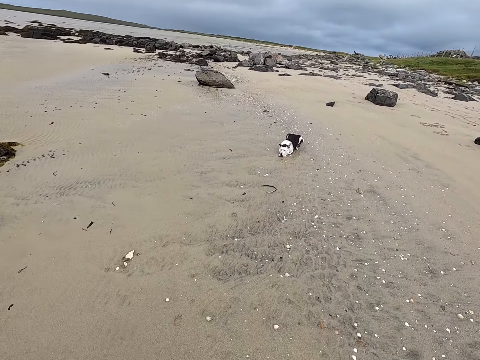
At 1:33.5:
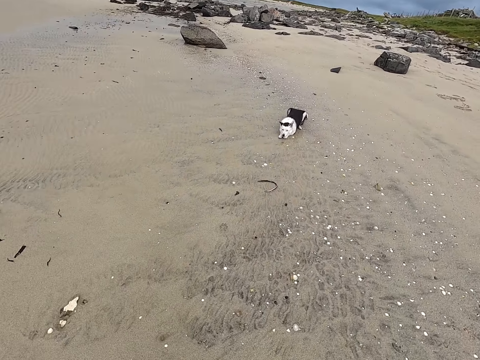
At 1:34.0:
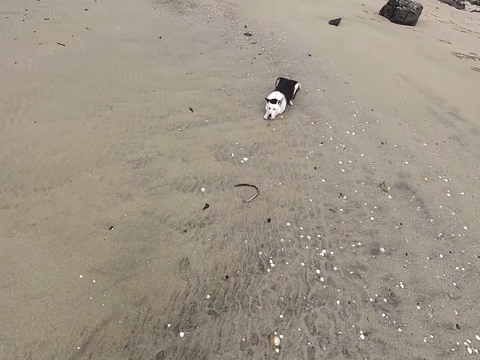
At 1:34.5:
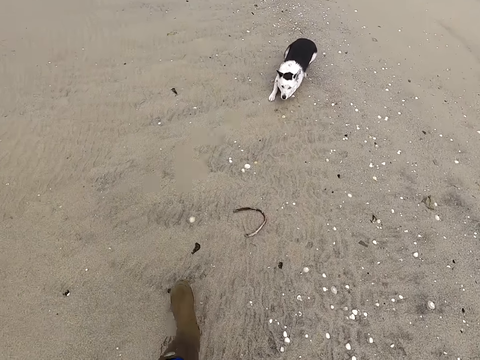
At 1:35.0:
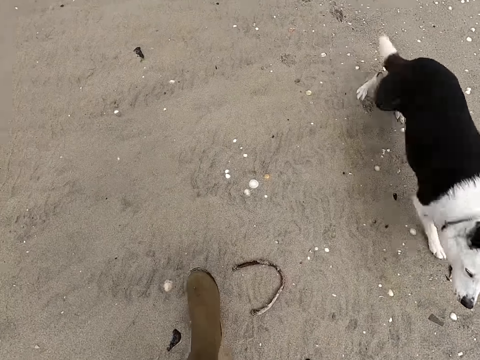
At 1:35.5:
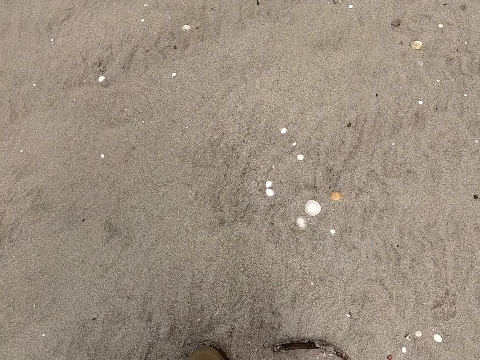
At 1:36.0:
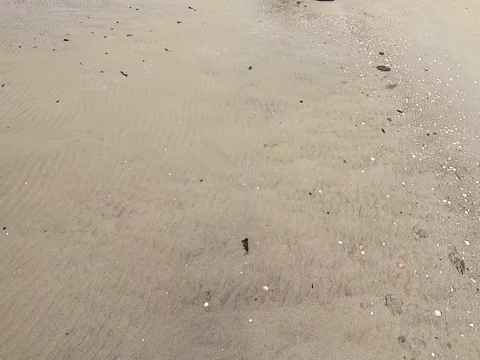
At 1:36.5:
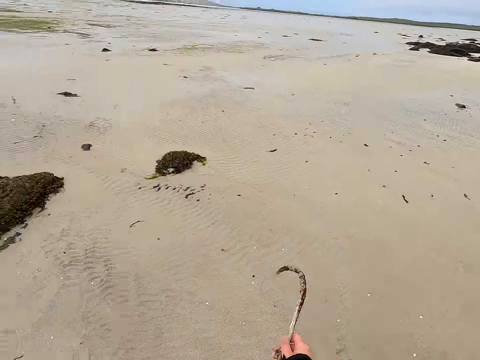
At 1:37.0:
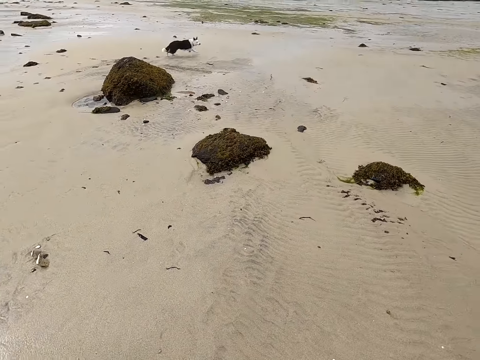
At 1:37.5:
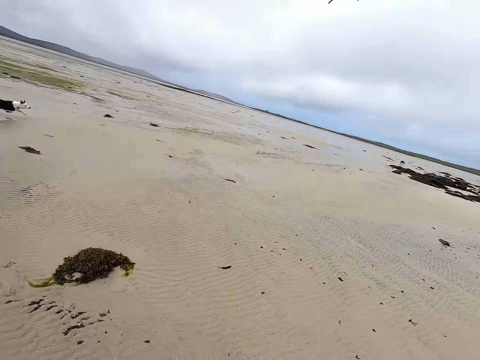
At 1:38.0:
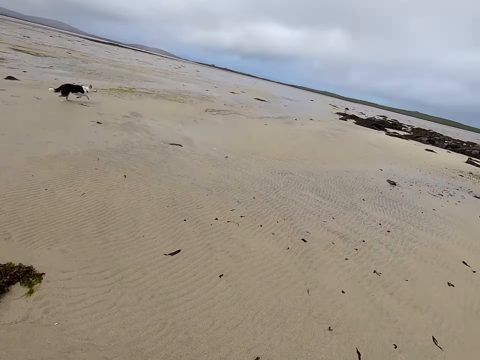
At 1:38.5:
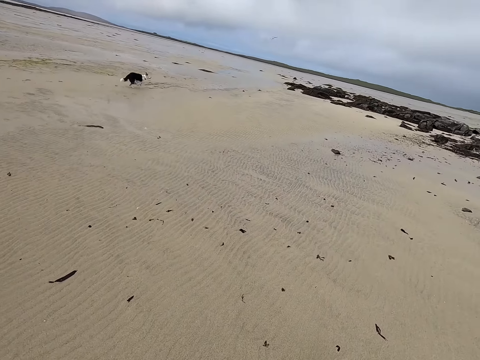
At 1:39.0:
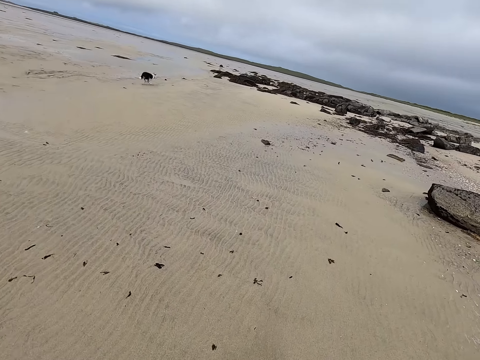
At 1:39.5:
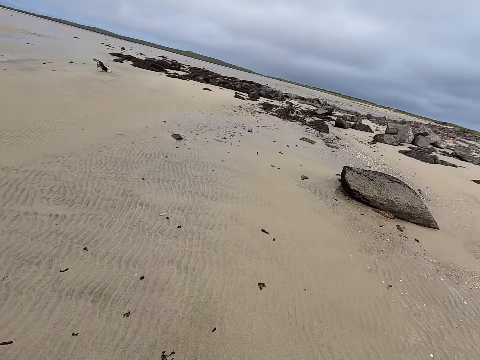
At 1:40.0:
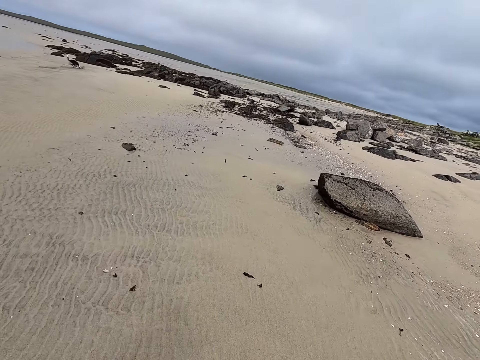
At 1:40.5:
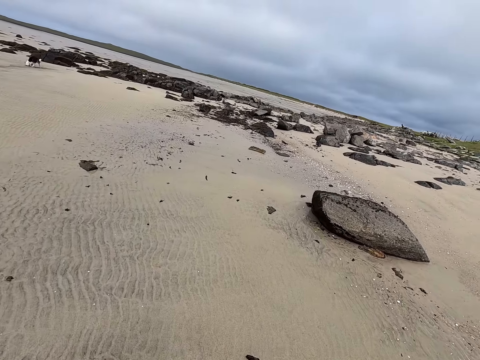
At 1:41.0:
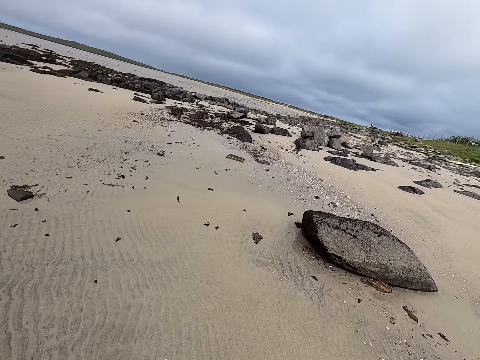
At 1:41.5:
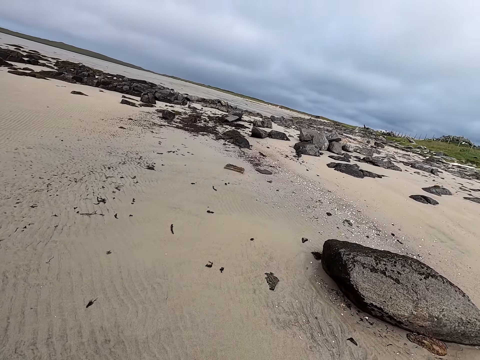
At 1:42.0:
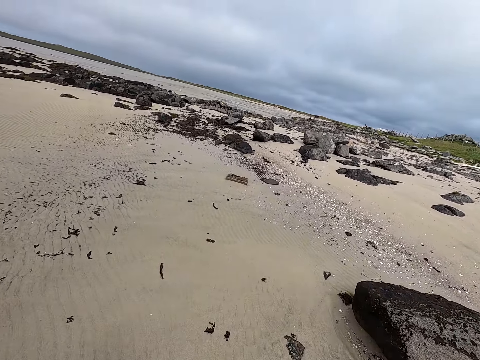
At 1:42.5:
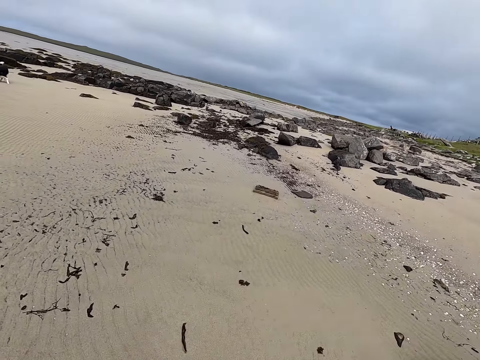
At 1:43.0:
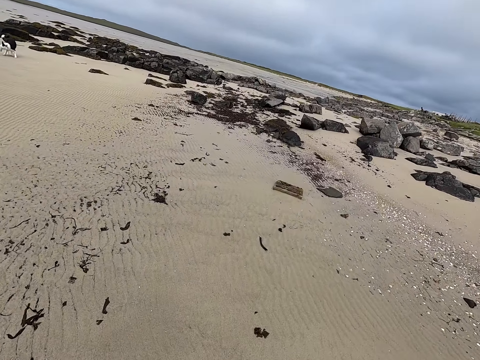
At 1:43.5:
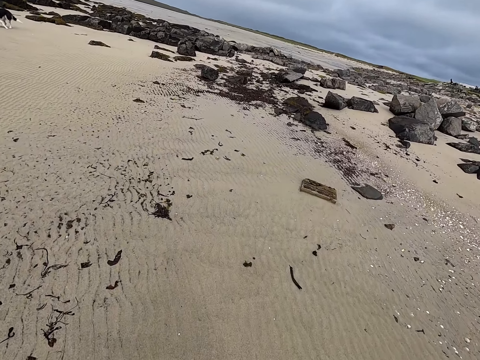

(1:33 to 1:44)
The camera wearer picks up the stick from the ground. They throw the stick to the dog. They move around the field.

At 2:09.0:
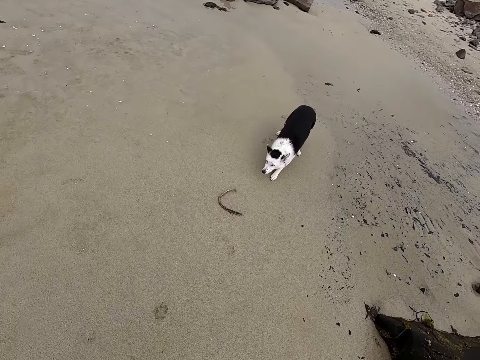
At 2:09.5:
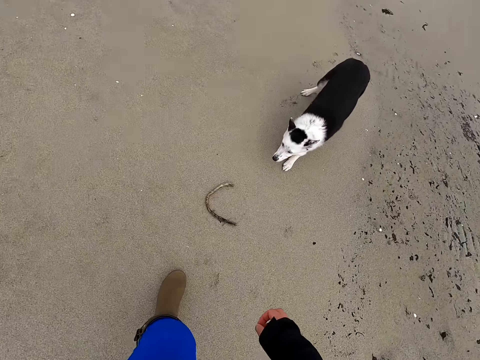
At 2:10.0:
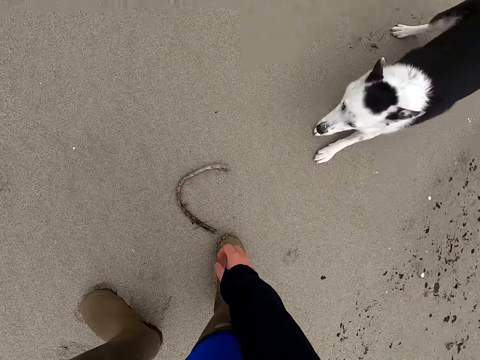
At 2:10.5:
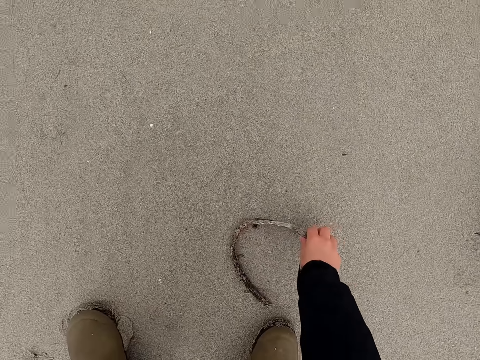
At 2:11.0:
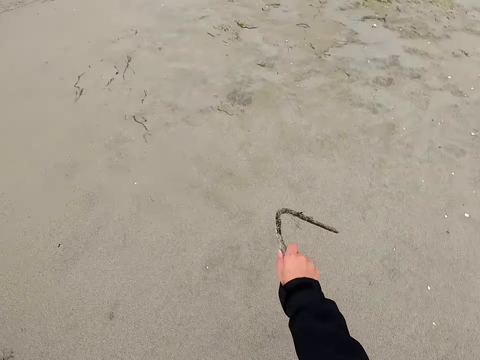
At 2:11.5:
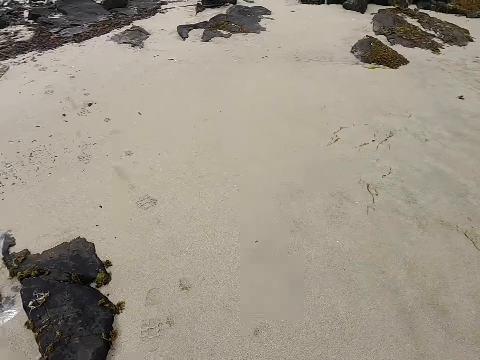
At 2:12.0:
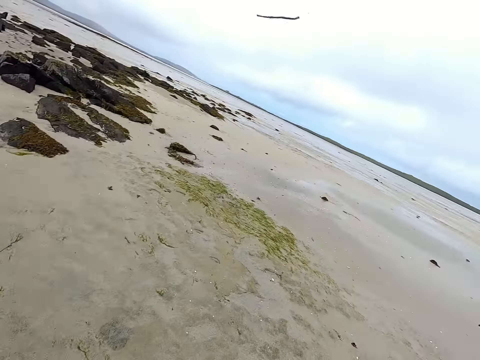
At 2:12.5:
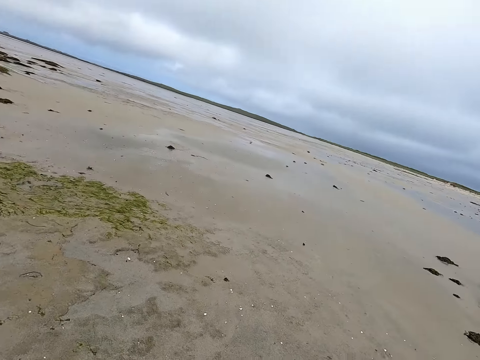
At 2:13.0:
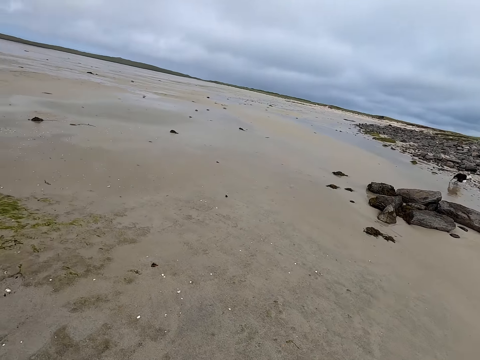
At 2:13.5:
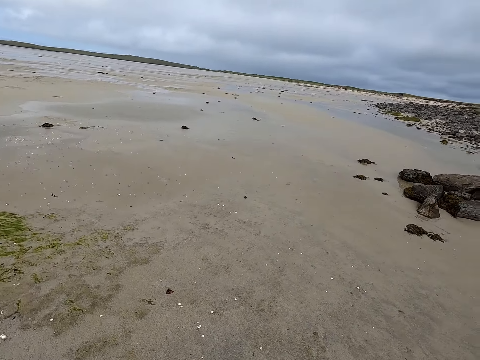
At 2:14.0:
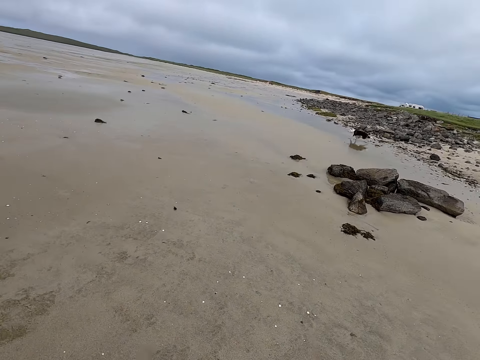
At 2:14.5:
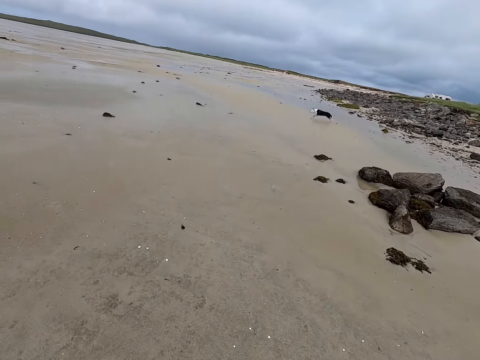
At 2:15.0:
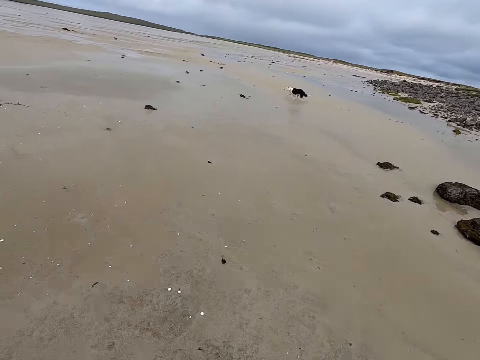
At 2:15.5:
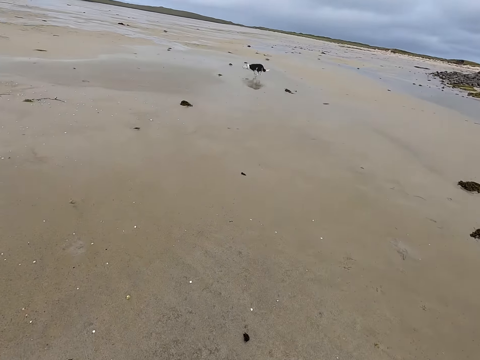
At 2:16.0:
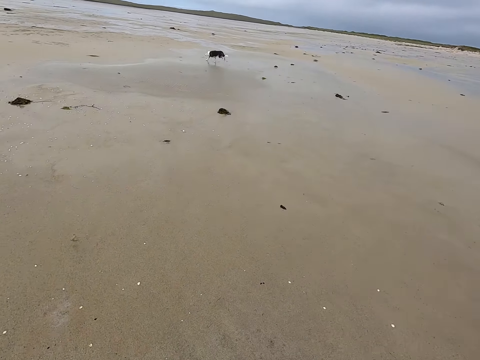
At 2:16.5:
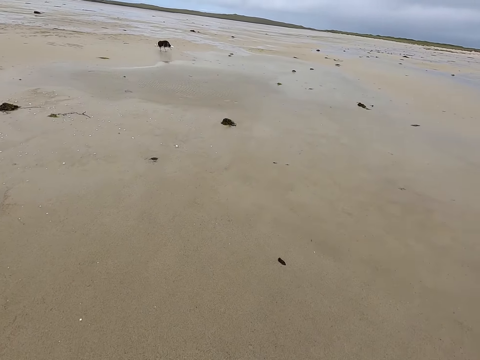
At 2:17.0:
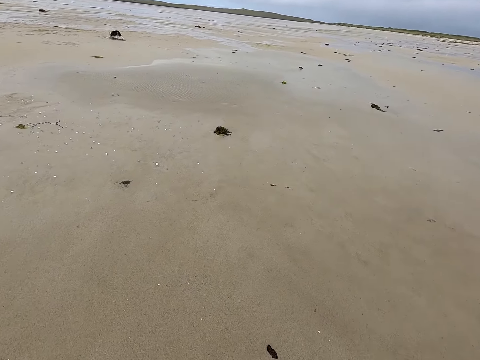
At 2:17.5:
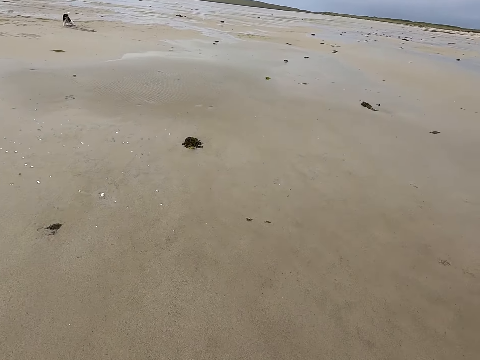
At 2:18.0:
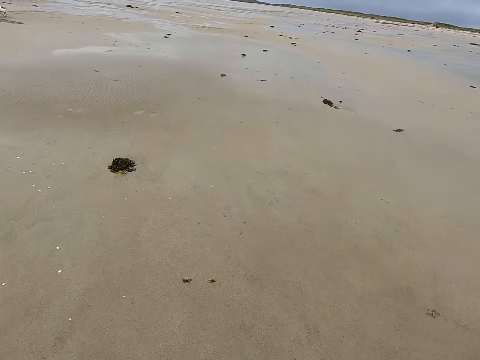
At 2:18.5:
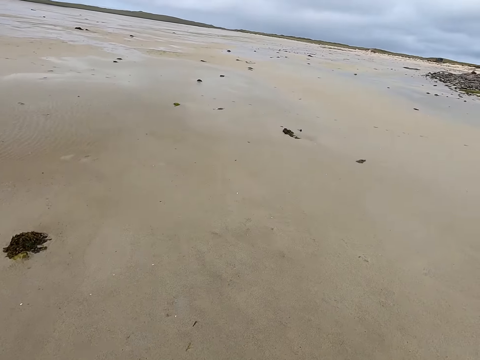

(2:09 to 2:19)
The camera wearer picks up the stick from the ground. They throw the stick to the dog. They move around the field.

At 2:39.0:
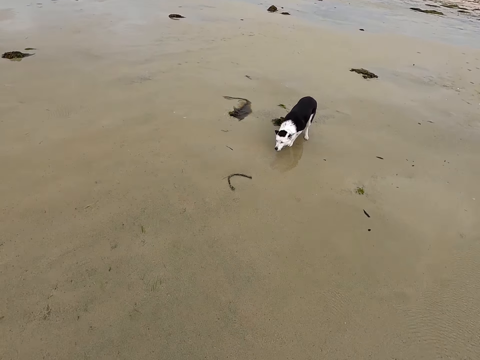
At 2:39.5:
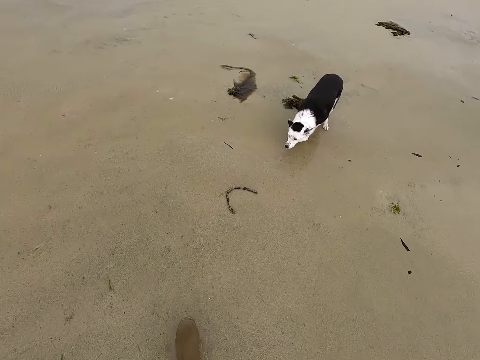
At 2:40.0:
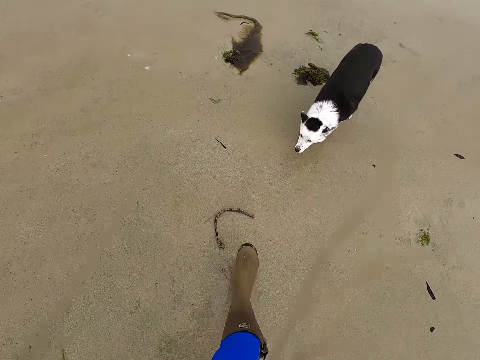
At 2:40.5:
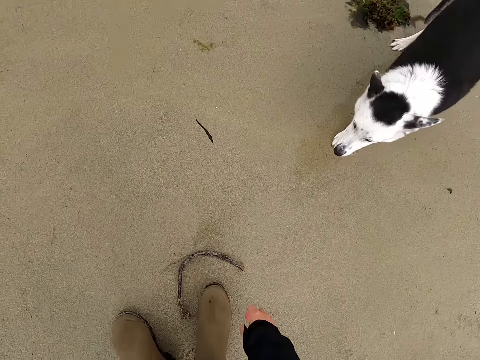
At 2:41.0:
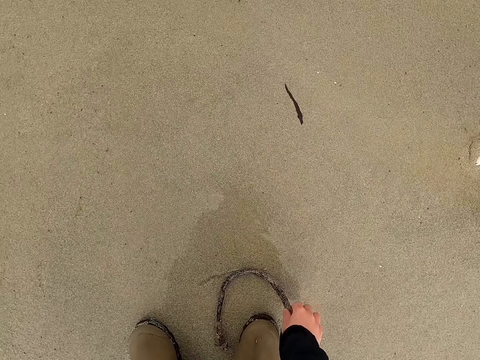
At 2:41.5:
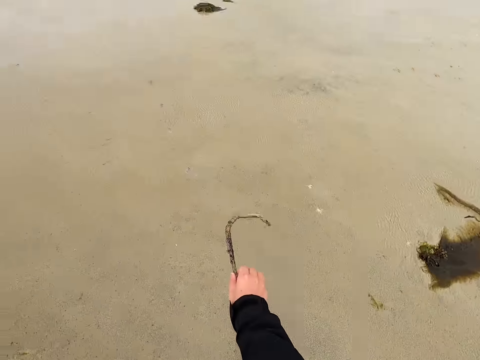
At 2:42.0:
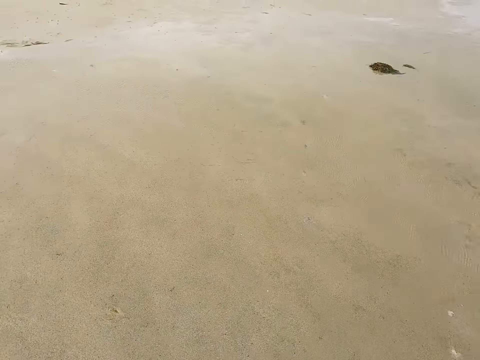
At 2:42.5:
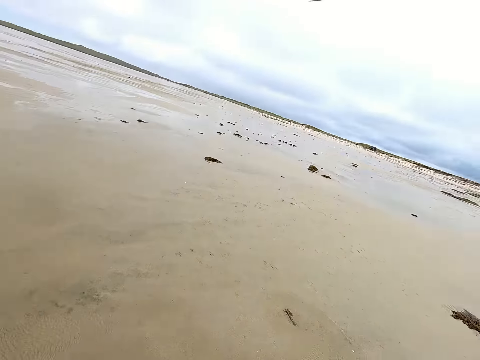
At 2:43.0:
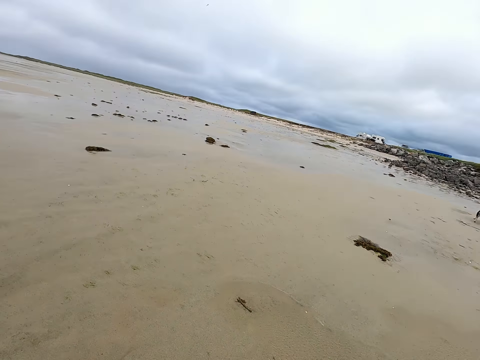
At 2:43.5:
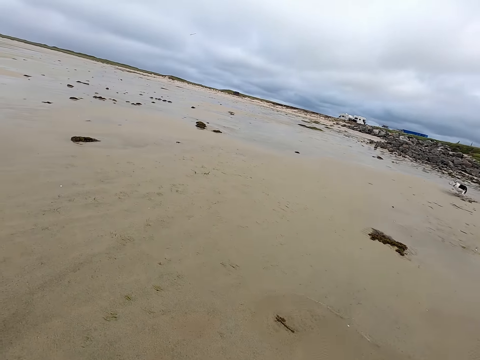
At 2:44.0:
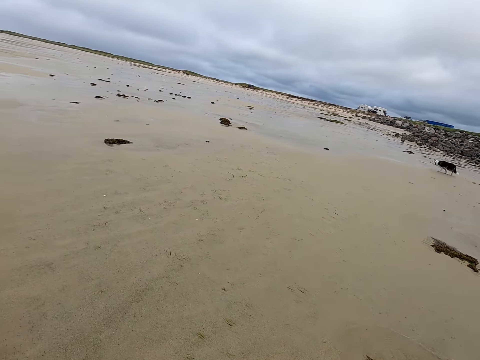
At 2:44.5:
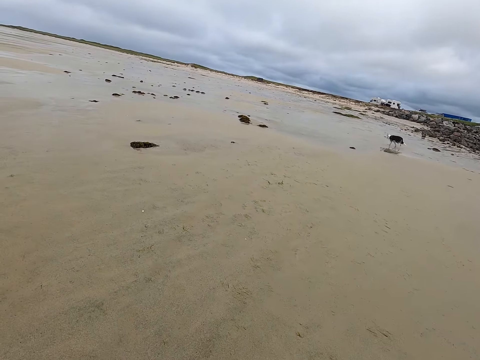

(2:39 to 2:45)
The camera wearer picks up the stick from the ground. They throw the stick to the dog. They move around the field.
